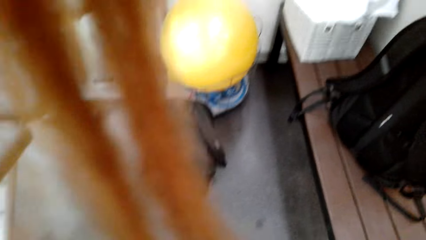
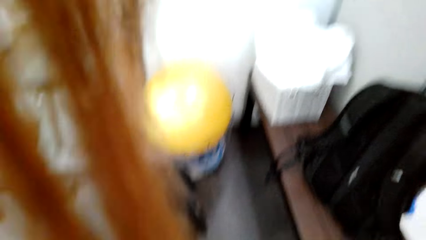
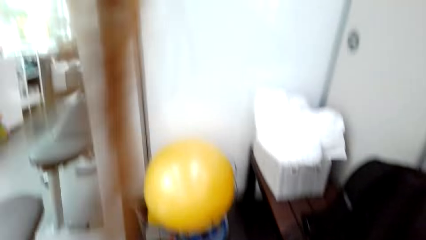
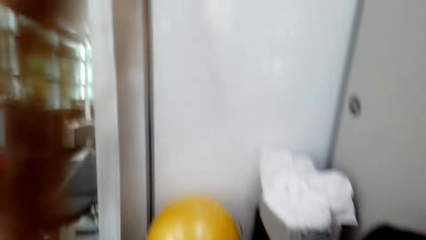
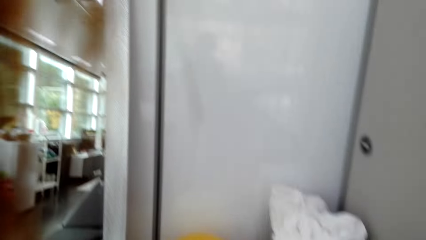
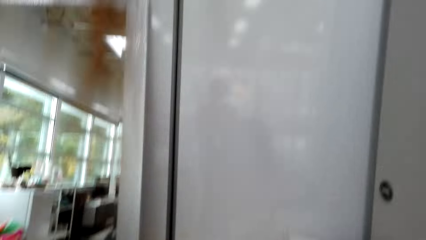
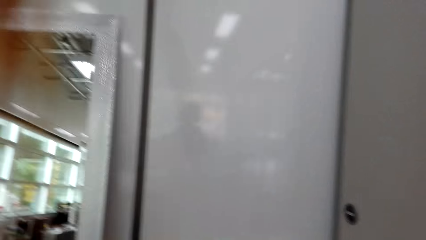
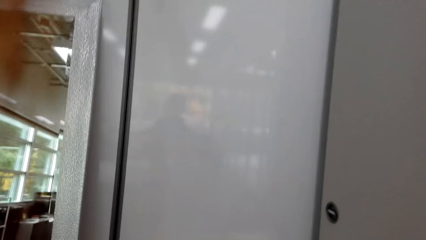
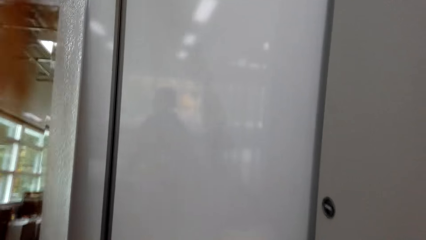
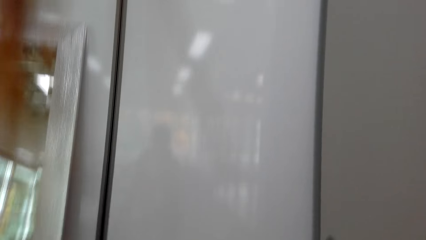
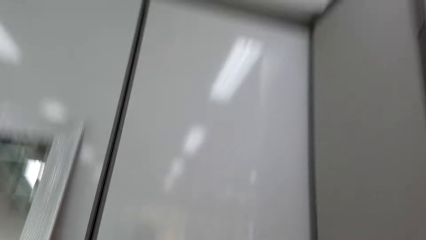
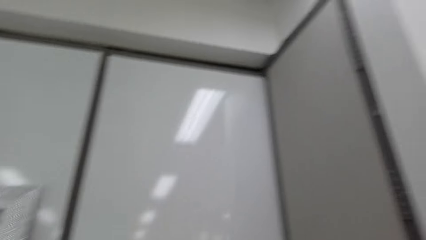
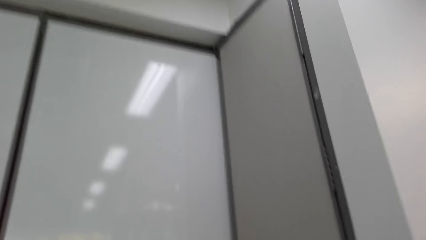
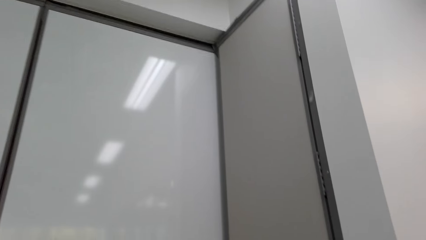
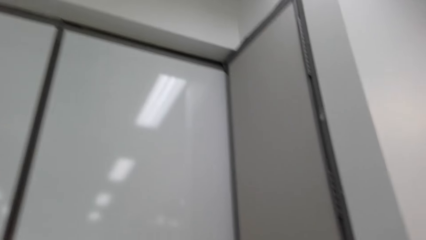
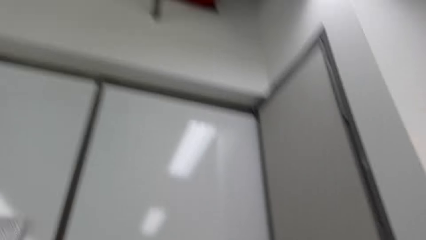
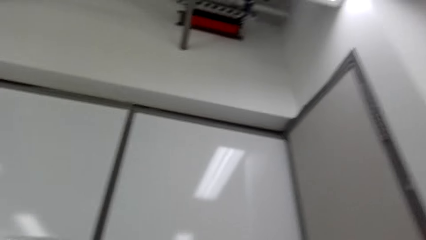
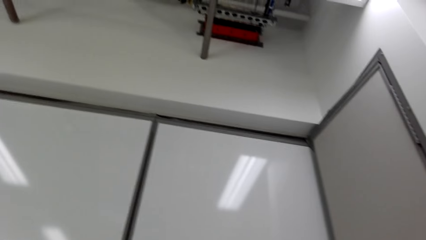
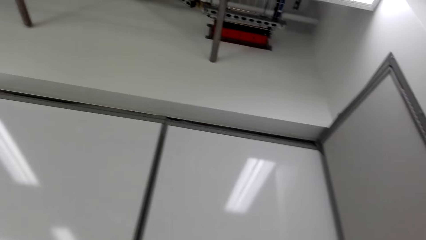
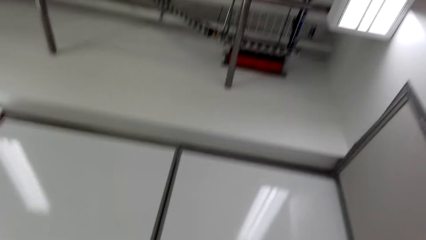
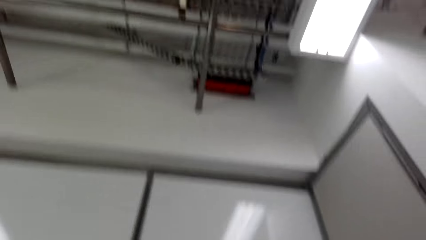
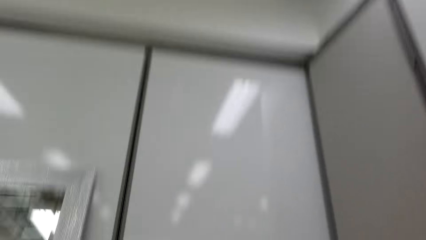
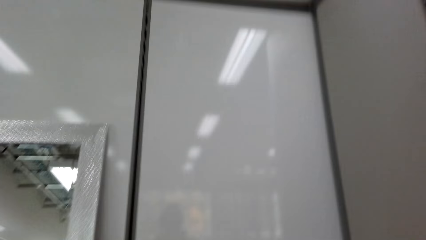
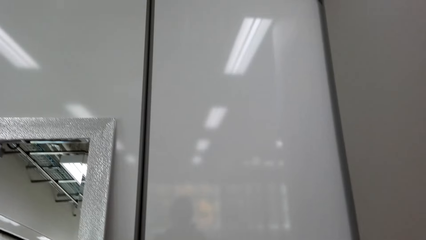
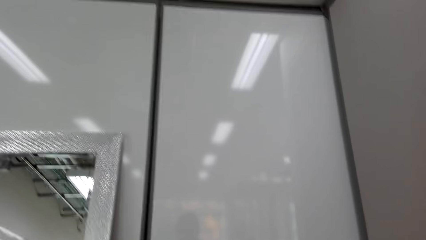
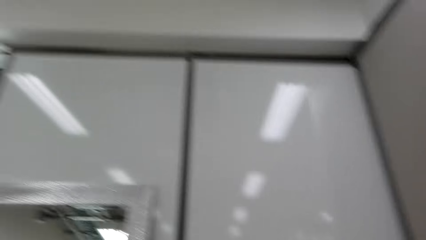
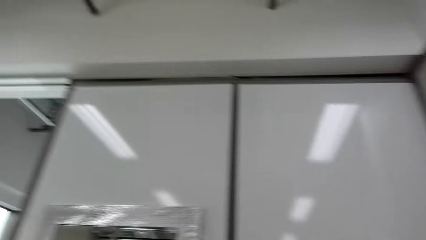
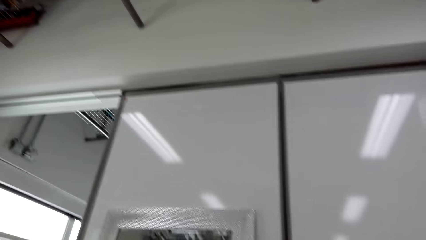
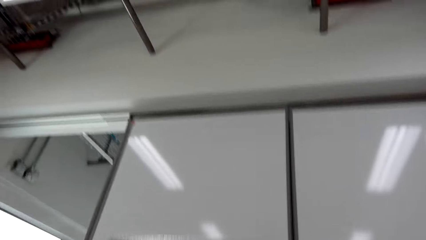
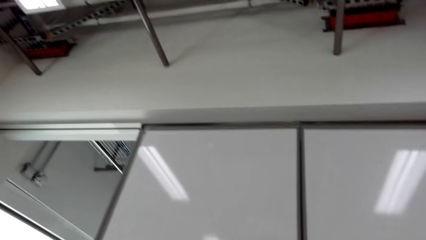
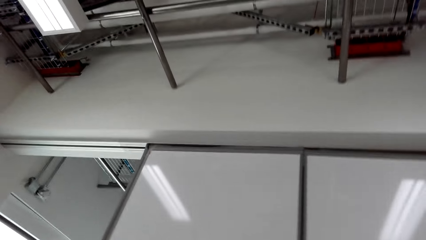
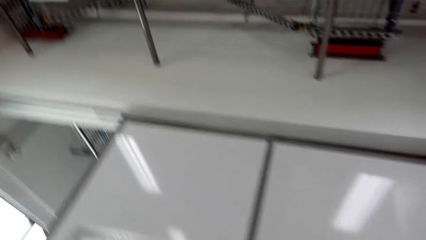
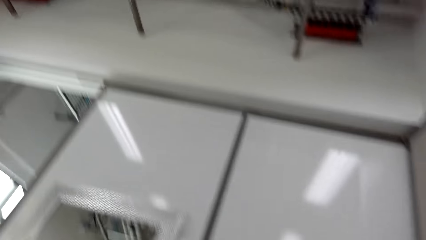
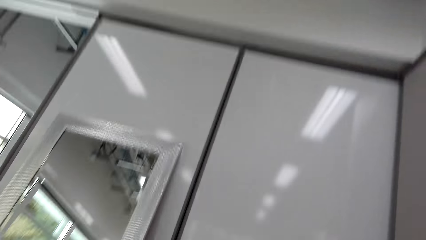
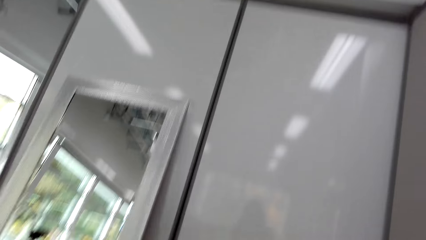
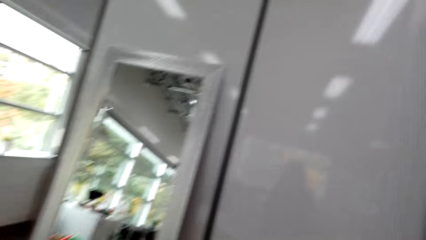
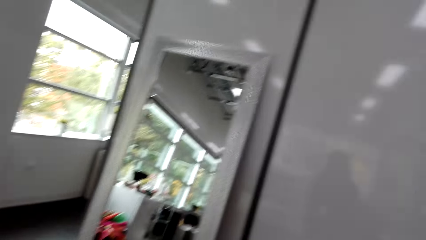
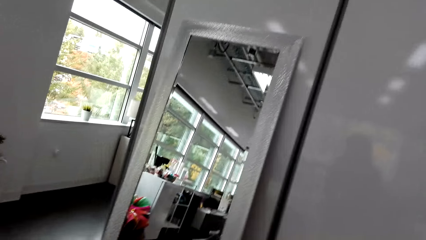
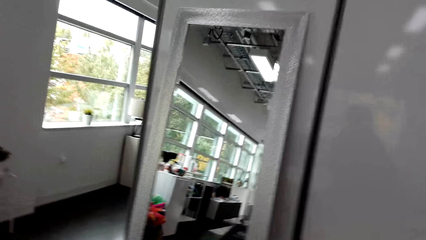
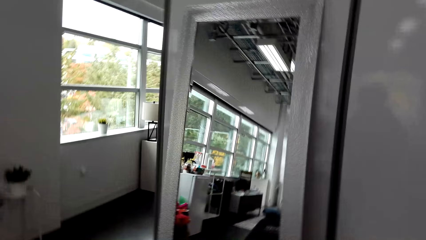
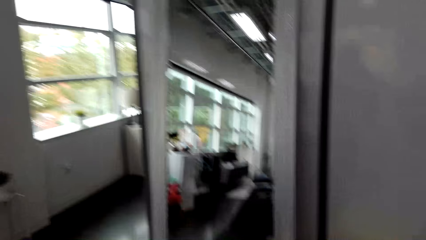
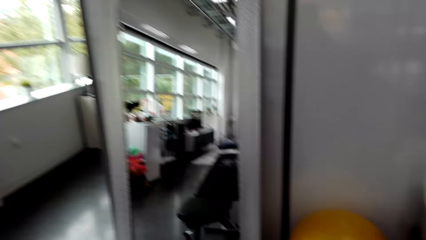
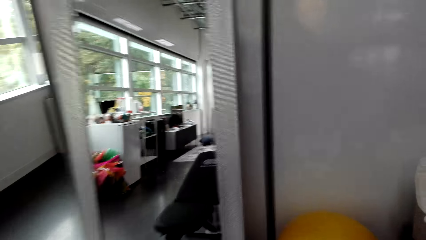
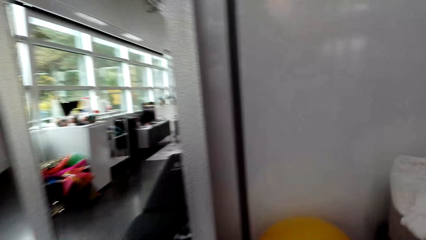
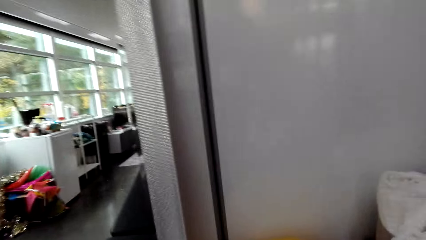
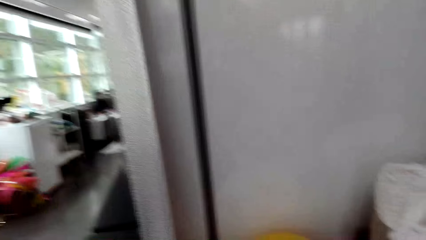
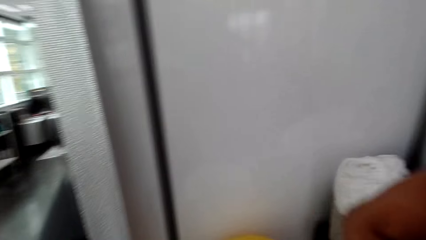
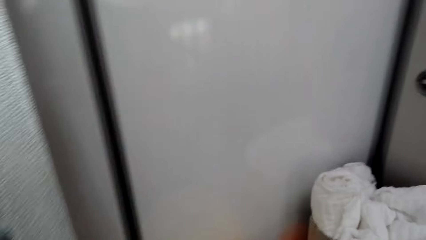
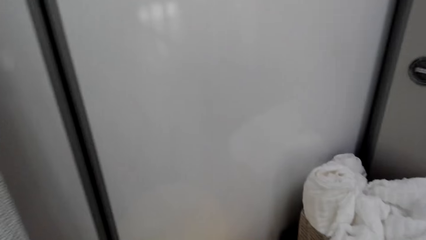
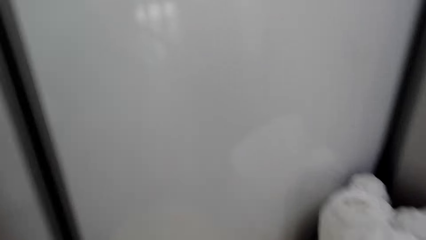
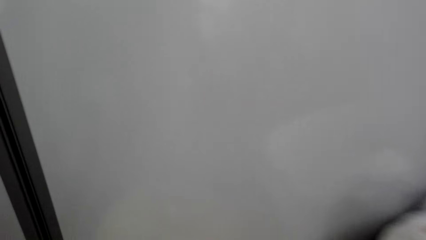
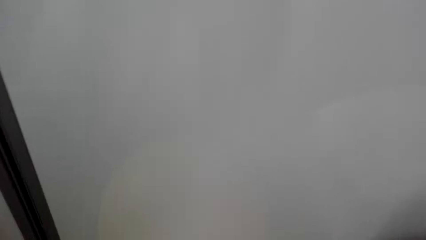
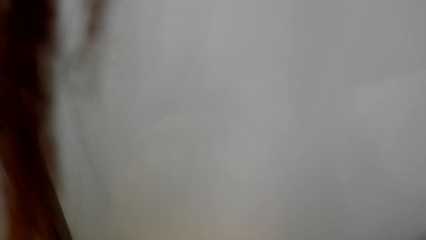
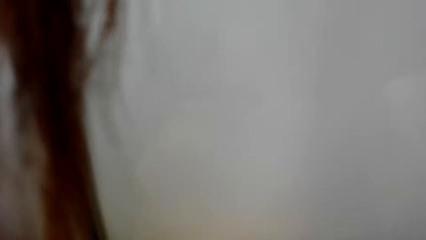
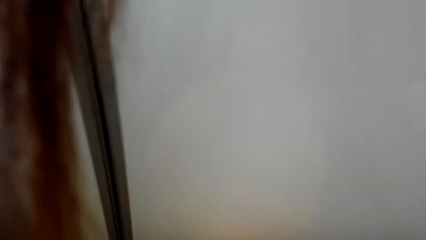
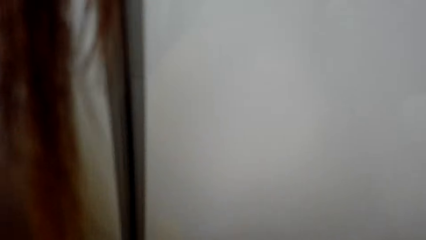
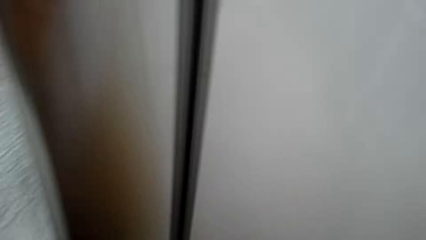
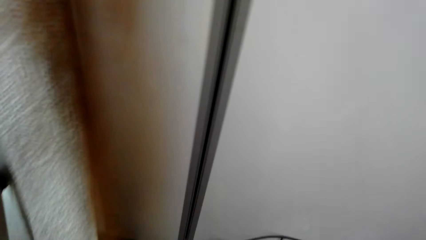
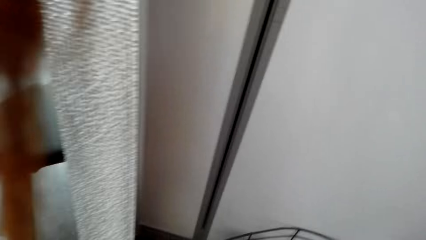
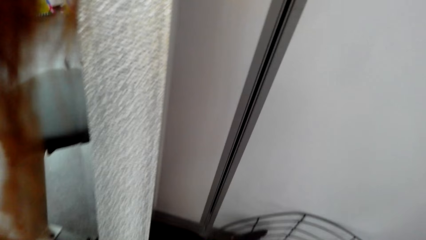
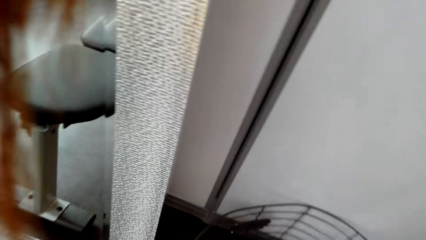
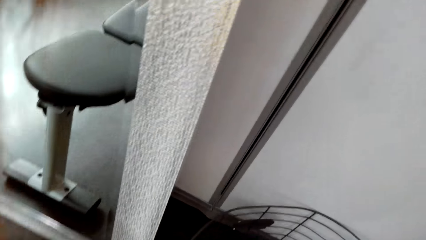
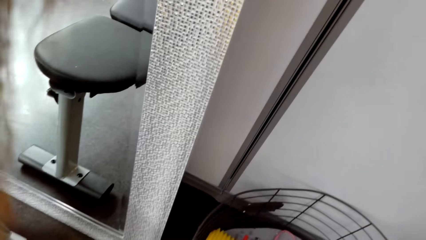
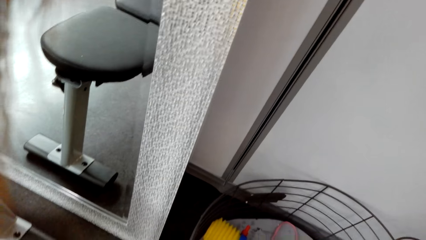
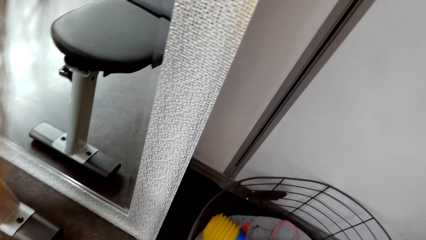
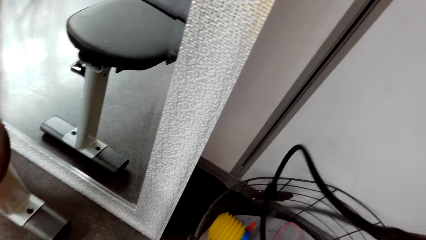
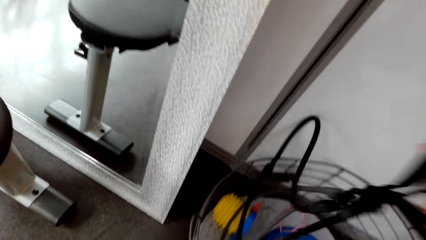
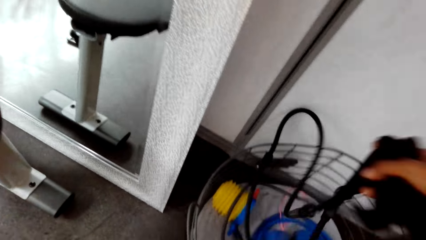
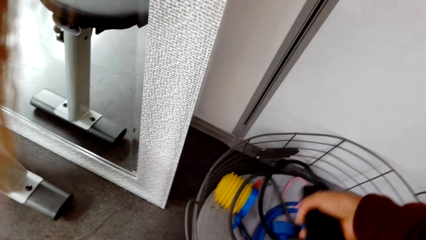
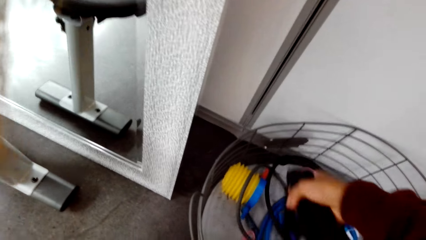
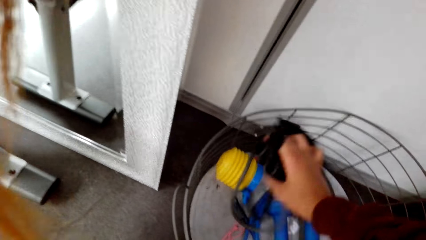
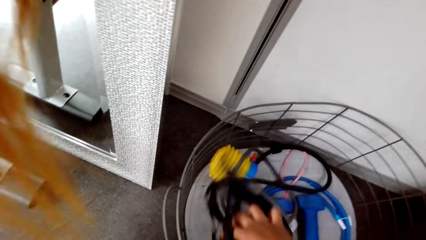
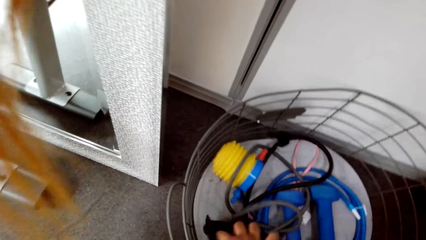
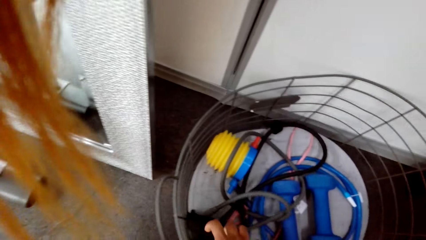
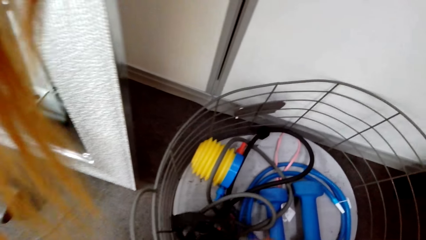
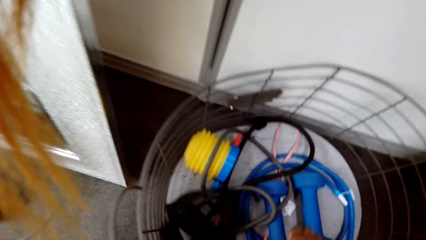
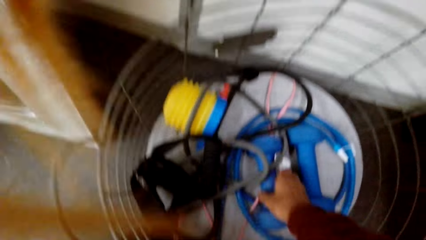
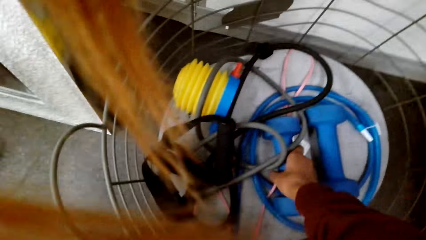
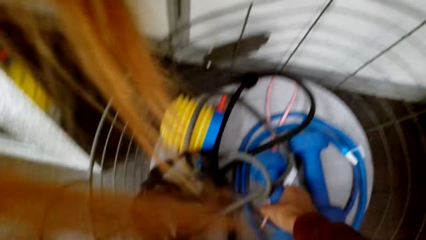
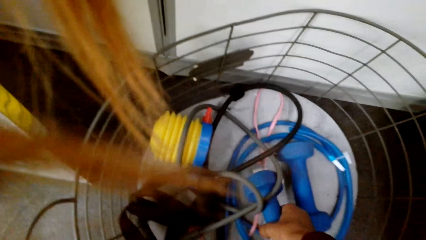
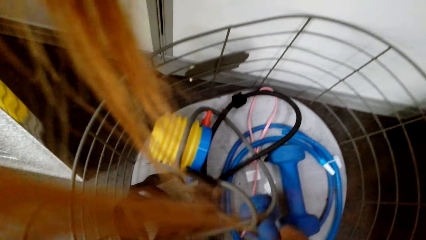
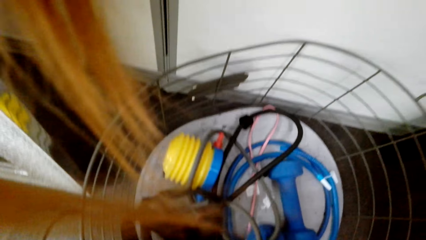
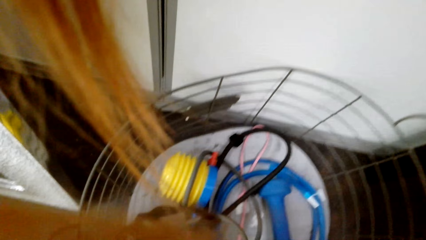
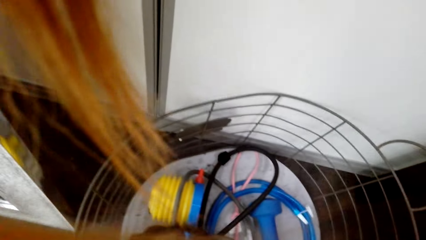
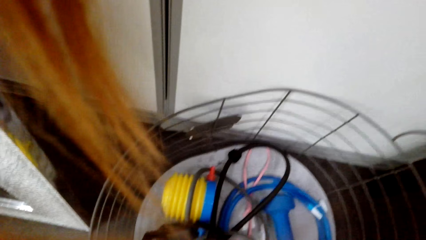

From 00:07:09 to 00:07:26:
The camera wearer stares at the wall. They look around the apartment. They walk around. They place the stretch rope in a basket.
